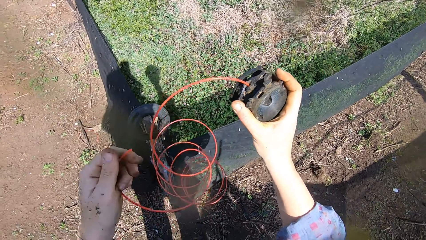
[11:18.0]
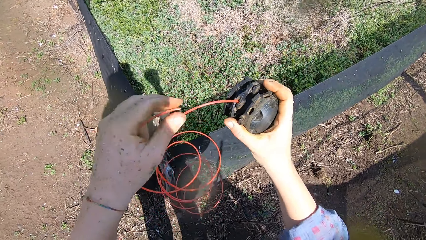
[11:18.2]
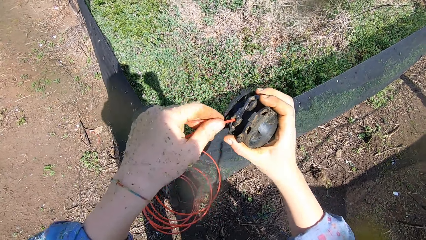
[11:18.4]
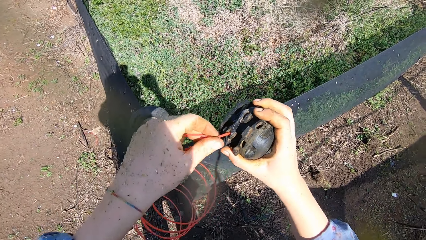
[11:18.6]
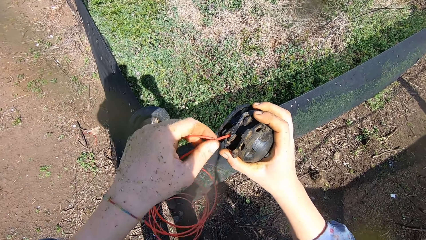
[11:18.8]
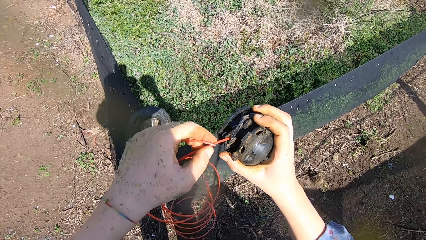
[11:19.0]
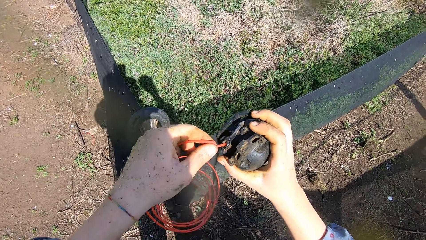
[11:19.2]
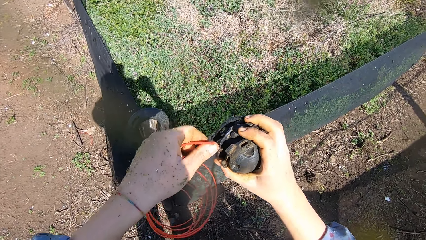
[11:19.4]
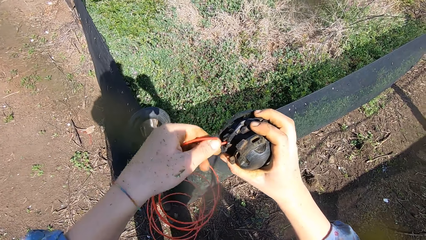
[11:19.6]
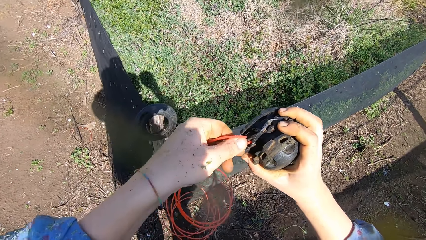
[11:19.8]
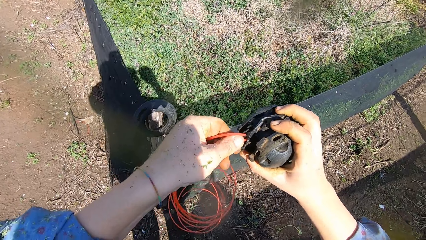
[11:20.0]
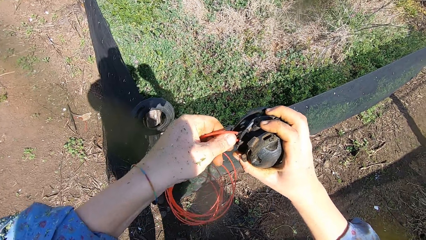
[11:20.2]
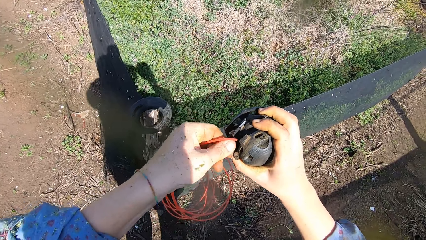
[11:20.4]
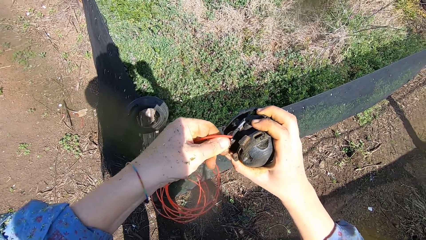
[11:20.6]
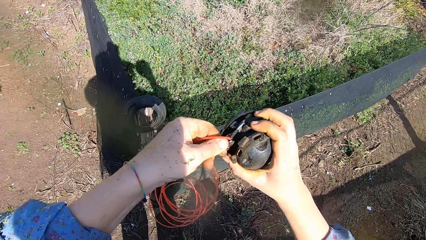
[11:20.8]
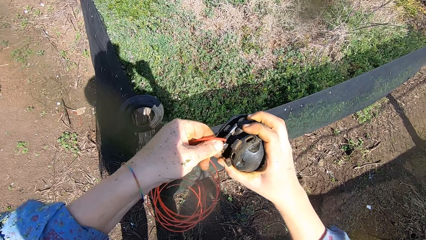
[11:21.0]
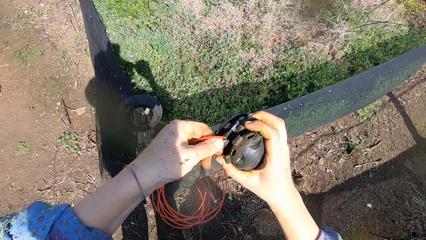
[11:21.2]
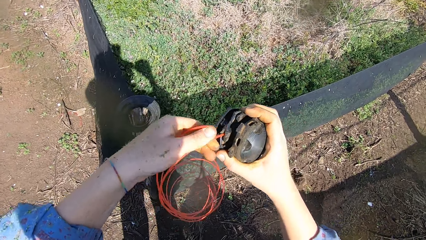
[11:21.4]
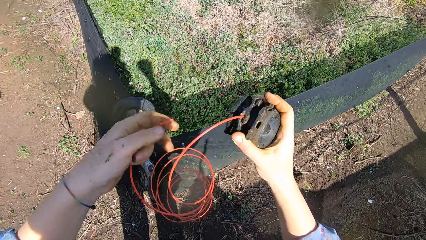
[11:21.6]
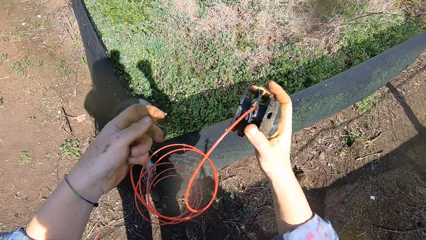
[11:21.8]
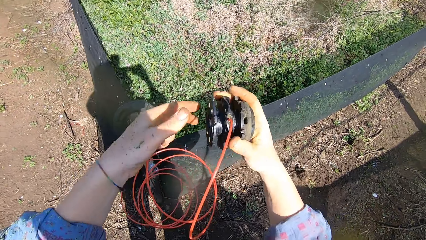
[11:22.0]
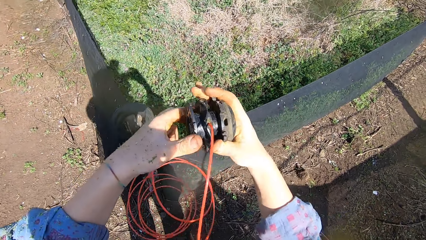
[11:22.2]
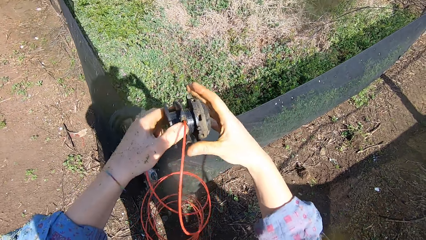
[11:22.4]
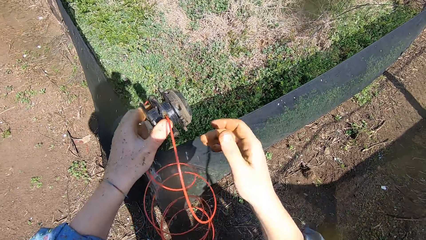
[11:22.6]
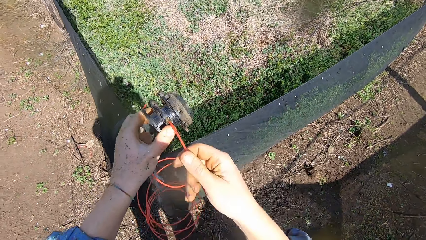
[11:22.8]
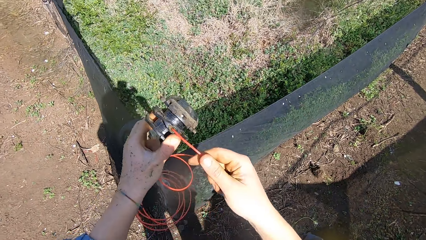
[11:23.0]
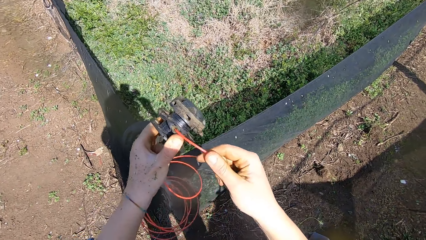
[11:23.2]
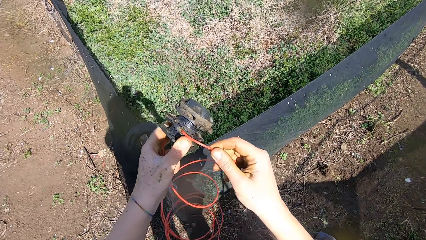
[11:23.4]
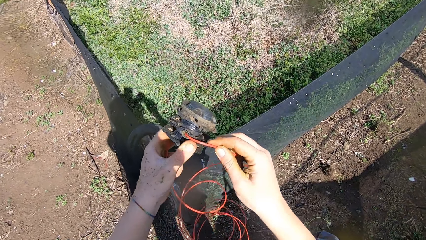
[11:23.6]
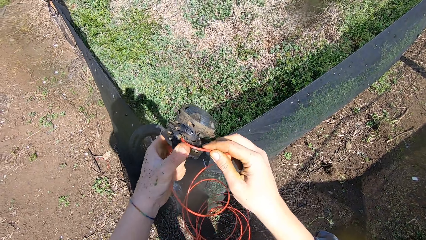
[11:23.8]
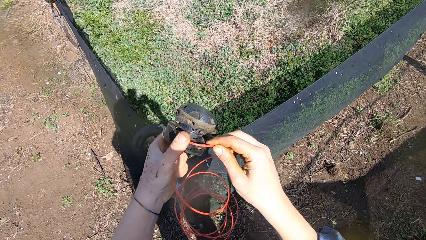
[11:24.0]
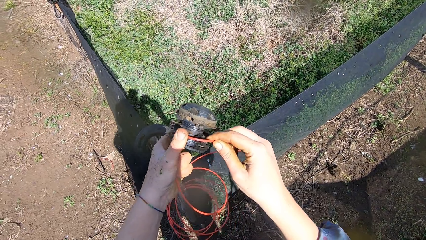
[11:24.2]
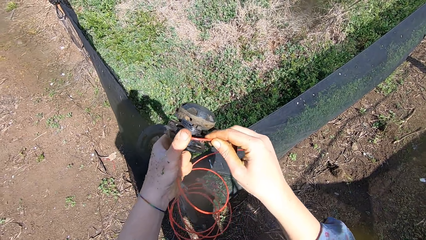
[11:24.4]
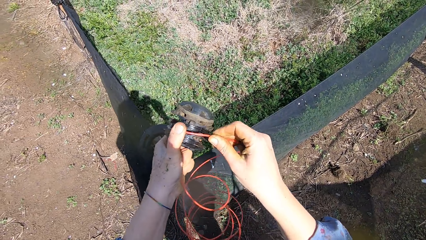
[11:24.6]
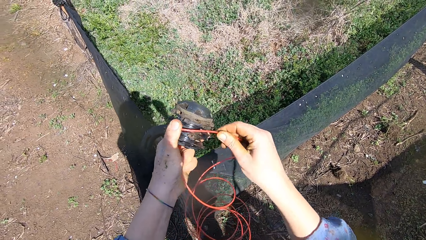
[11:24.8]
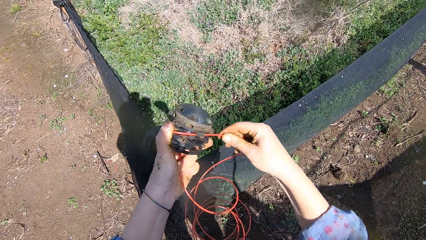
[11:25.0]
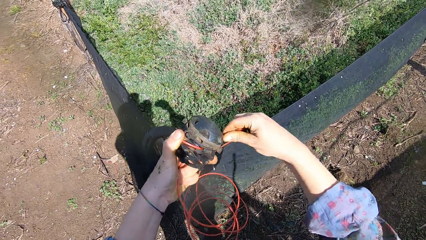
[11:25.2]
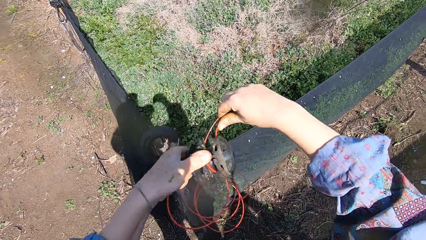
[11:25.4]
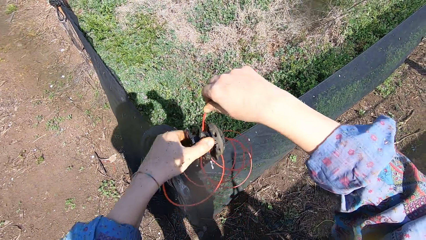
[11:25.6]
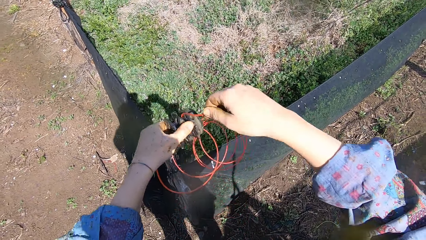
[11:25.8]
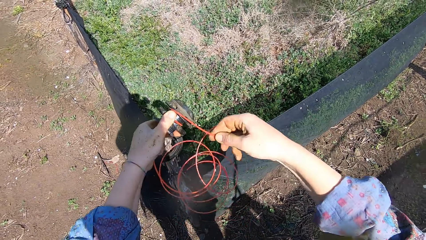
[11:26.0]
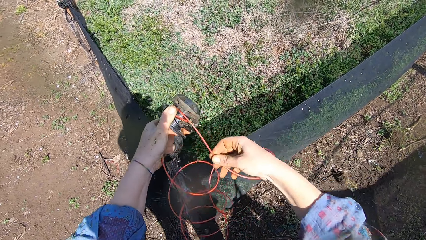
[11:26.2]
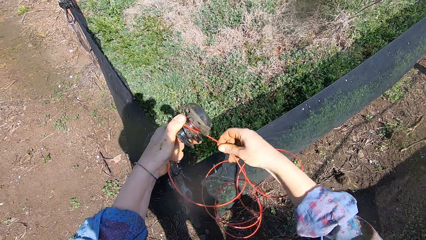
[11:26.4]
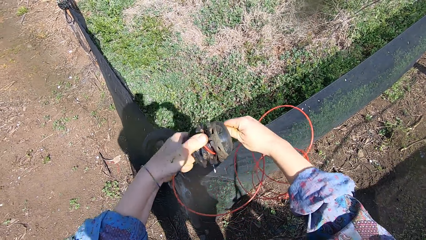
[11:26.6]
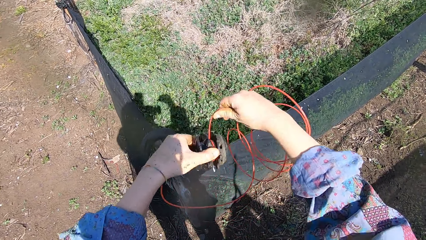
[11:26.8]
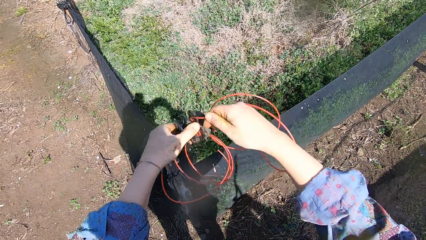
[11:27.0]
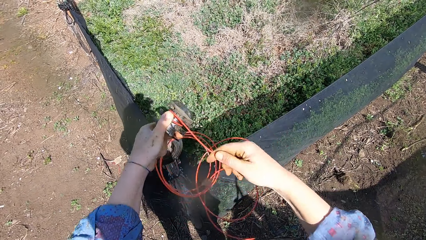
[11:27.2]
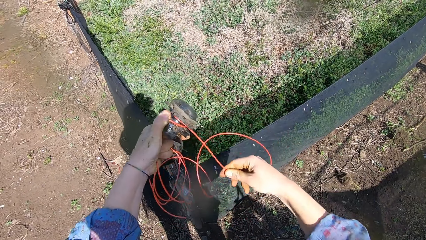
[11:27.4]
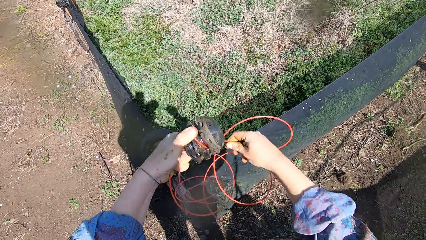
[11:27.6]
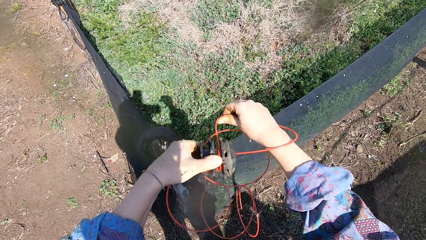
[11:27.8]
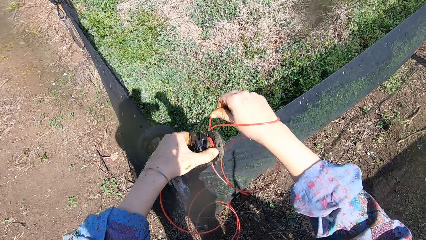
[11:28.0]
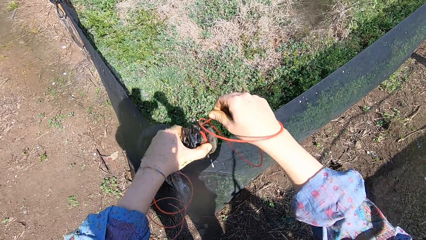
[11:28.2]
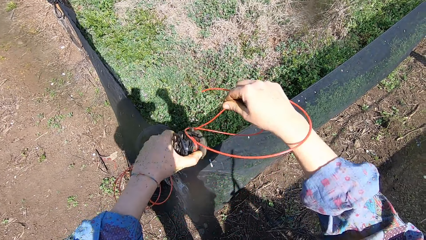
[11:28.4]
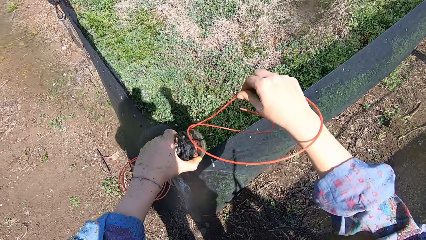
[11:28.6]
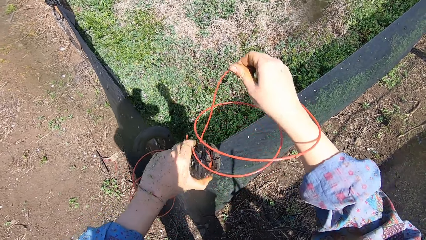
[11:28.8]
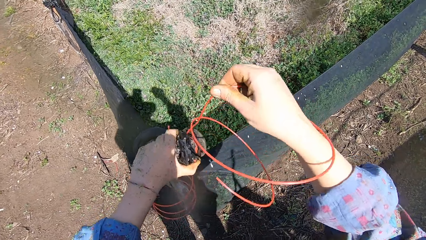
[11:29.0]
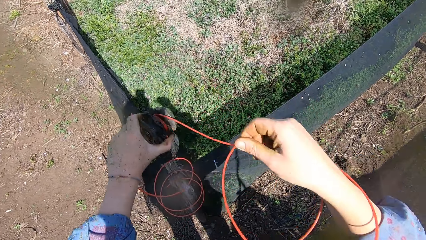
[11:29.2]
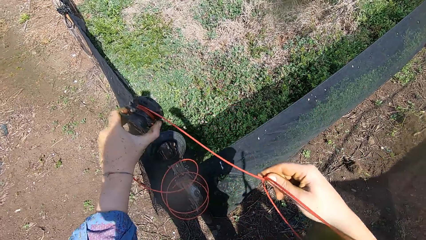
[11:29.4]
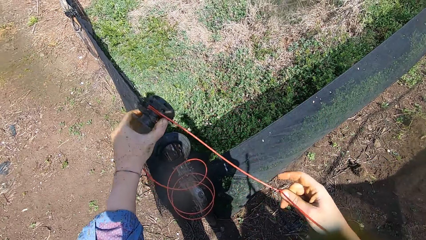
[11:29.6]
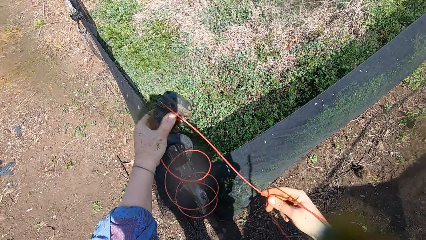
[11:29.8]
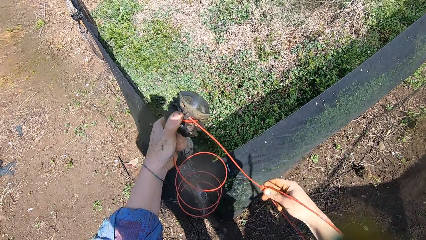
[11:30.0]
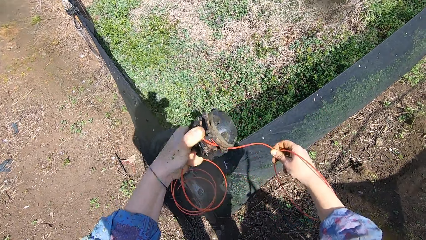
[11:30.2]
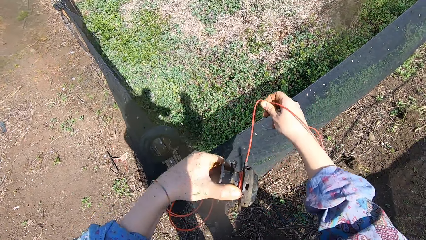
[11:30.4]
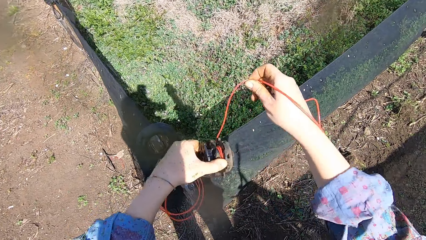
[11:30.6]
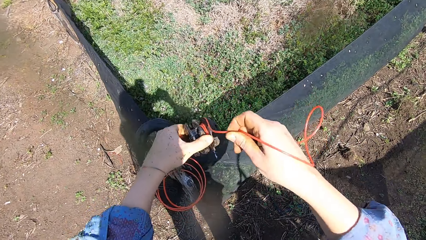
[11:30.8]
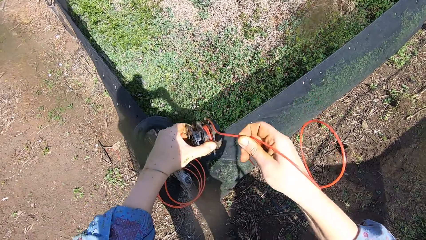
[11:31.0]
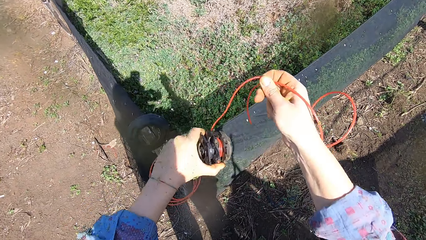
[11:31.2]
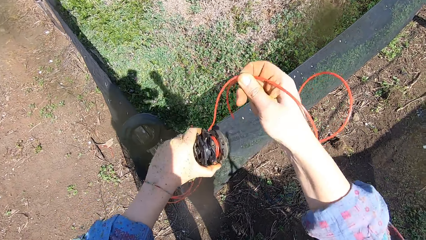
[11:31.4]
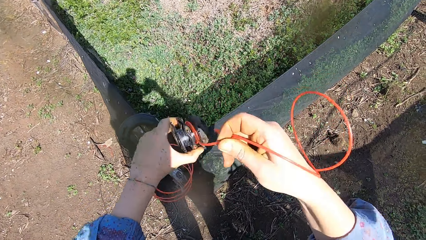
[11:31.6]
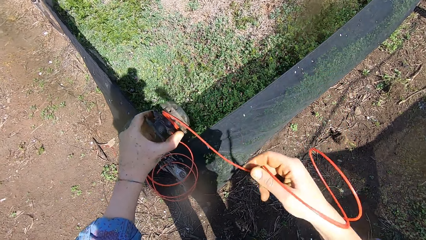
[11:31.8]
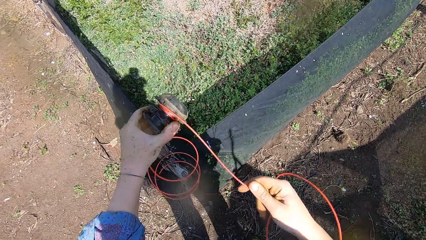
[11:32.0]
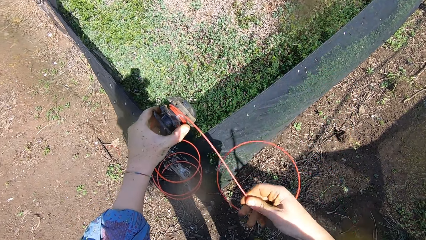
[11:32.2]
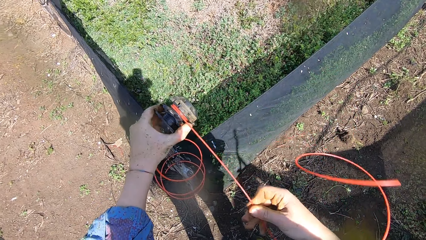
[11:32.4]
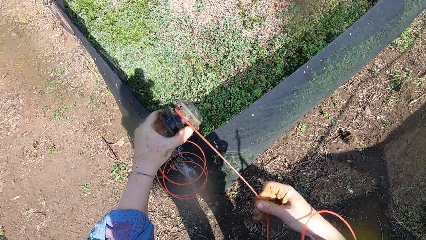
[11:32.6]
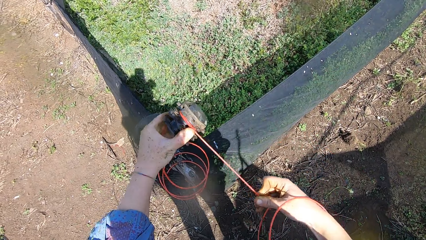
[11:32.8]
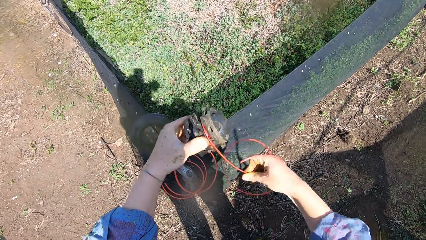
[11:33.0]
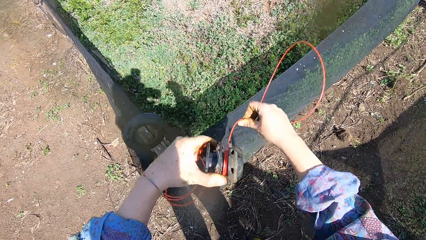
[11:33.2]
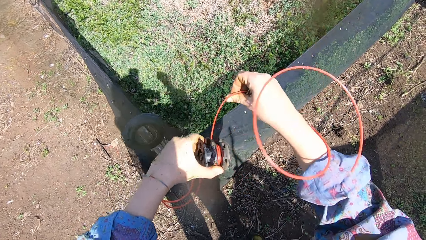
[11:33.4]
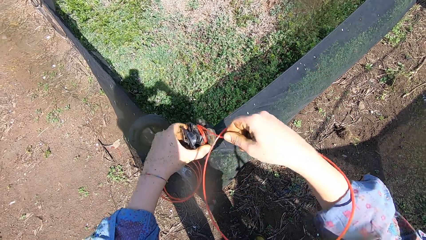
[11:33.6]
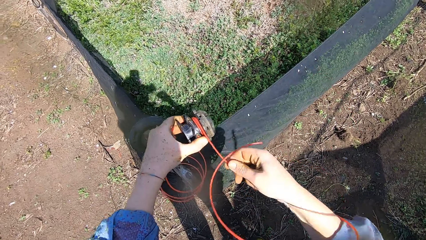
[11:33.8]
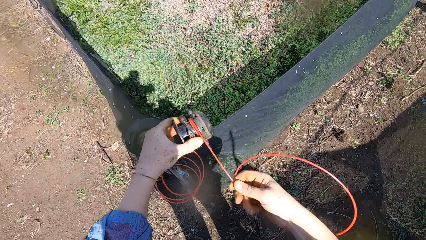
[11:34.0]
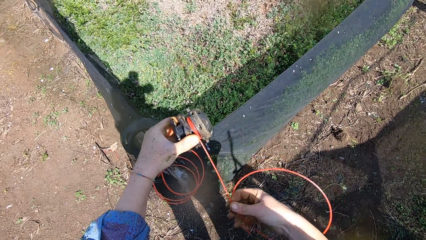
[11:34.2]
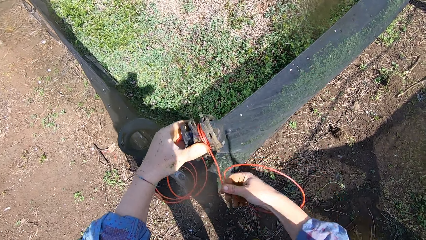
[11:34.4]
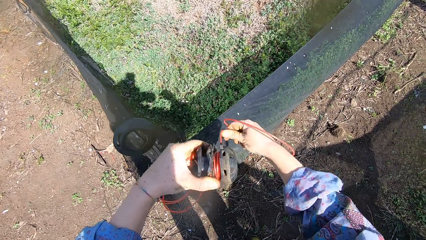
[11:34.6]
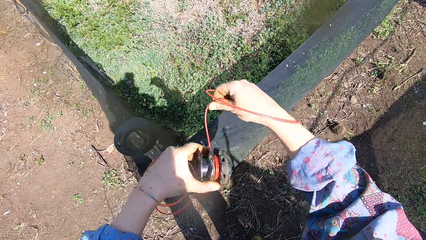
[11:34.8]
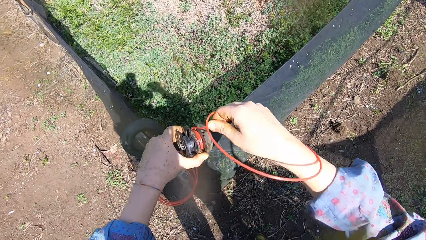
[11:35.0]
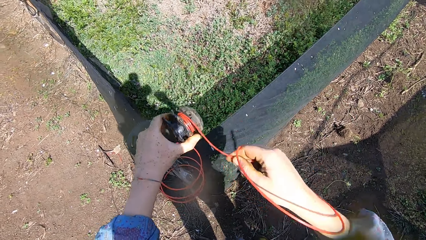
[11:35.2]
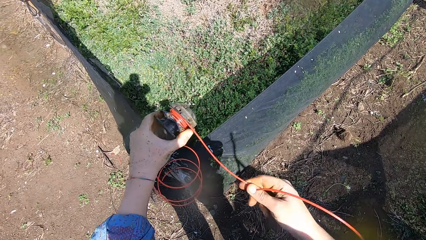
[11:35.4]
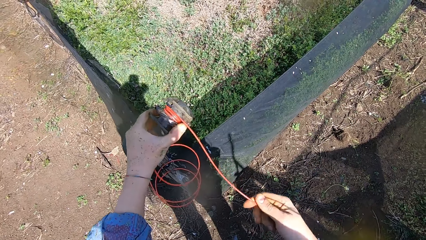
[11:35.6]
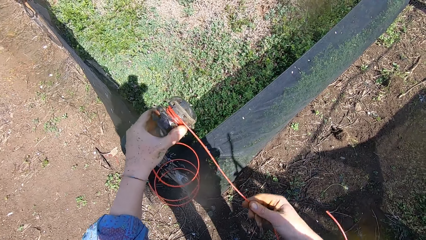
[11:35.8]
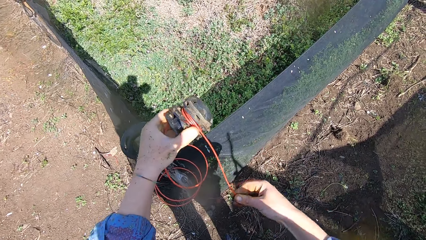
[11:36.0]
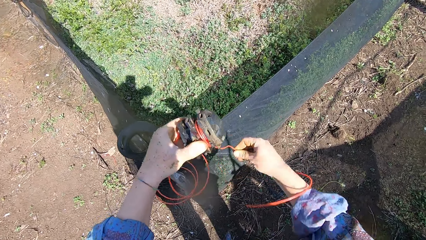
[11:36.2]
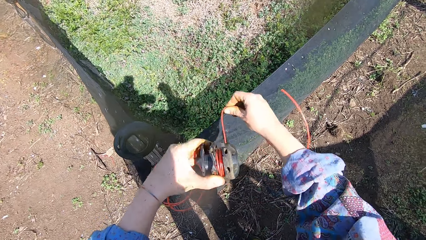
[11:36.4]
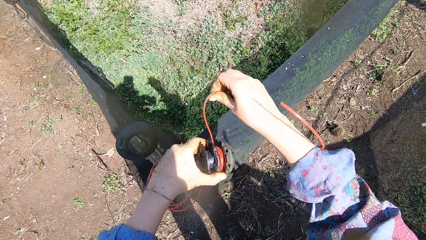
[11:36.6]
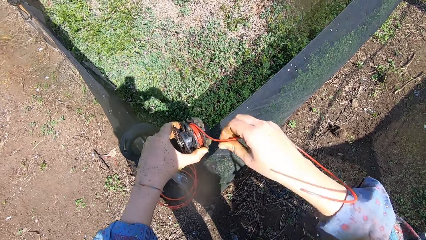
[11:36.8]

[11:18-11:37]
The camera wearer adjusts the wire line in the spool cap with his left hand. He passes the spool cap from his right hand to his left hand. He holds the wire line with his right hand and wraps the wire line around the spool cap with his right hand.
